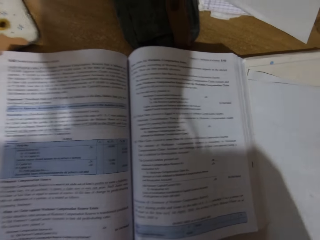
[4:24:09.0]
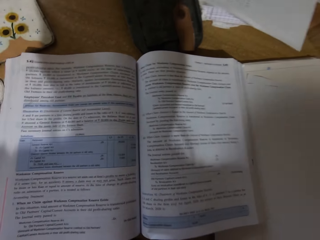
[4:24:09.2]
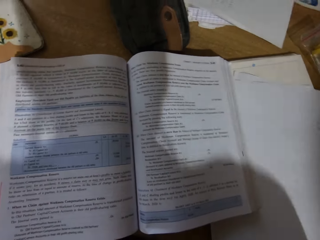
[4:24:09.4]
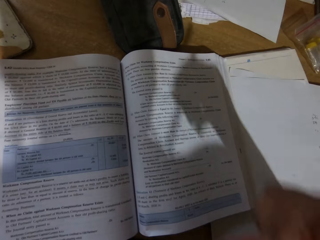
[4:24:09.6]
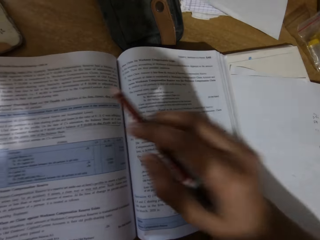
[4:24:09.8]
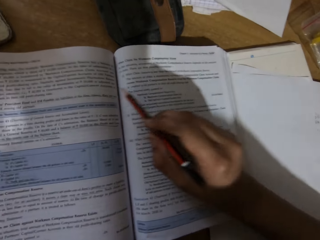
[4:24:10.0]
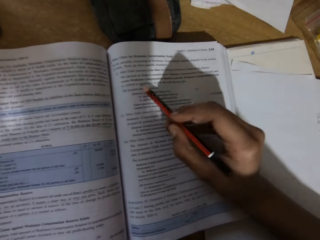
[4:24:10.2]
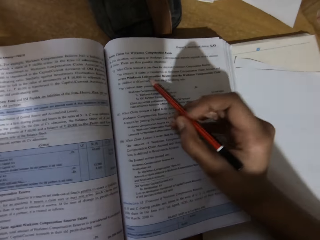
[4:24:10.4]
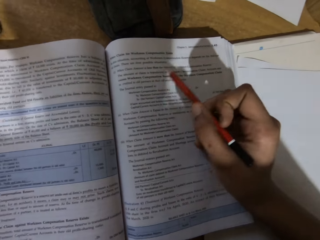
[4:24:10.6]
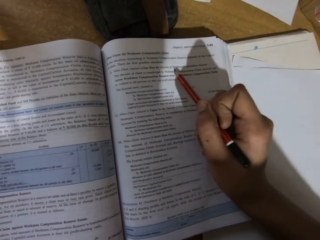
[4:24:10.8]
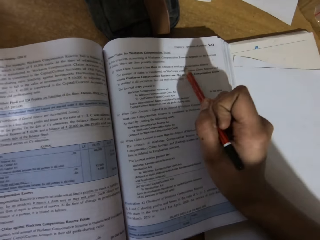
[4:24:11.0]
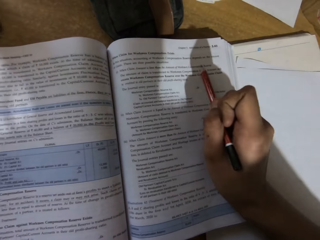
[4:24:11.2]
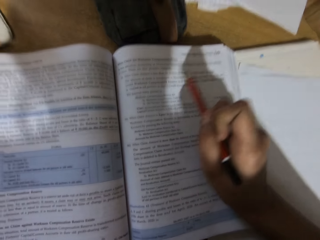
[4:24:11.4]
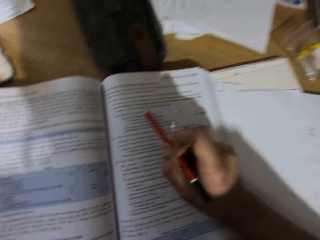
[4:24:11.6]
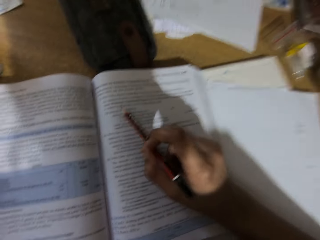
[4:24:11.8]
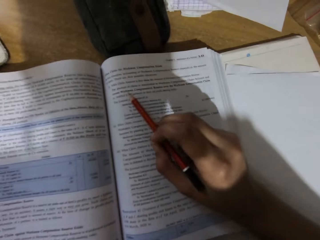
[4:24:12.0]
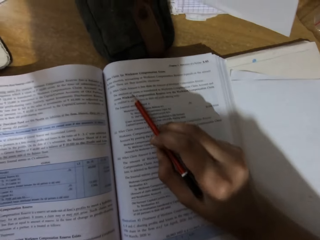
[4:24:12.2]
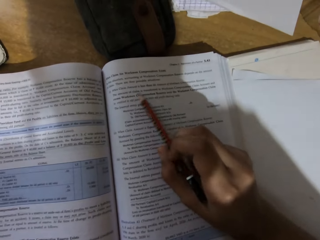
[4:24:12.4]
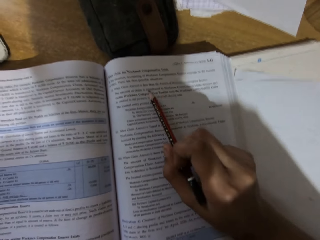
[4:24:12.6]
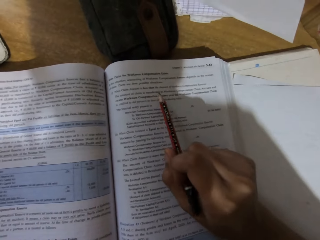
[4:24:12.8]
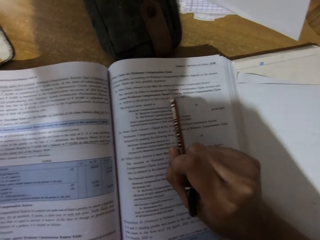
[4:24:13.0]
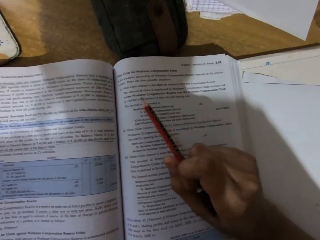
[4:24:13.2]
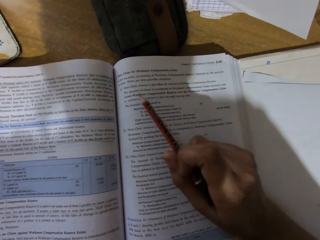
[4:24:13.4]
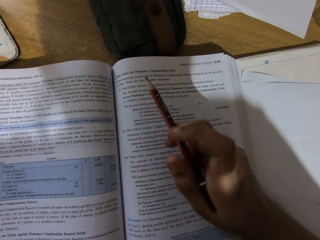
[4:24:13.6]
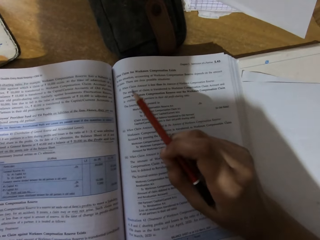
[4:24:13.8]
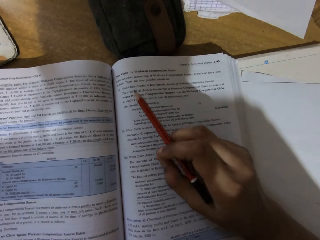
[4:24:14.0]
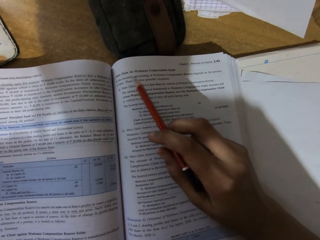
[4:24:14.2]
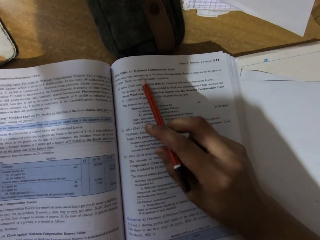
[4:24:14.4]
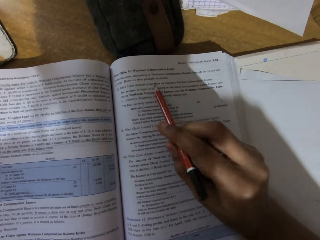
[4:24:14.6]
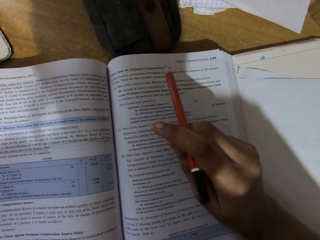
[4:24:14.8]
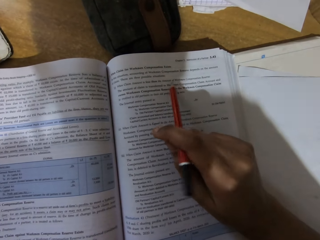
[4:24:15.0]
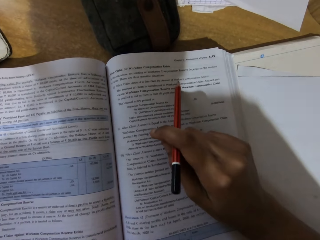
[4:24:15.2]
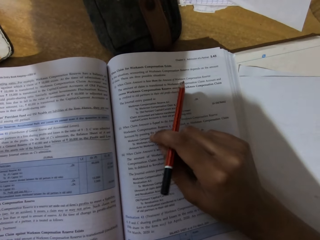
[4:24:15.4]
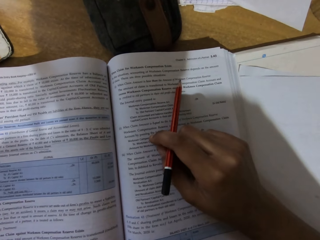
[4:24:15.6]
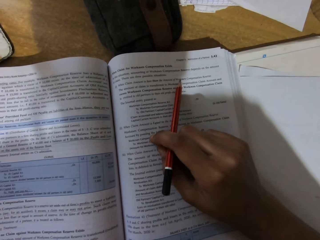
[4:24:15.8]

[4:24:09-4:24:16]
The camera wearer skims through the book.

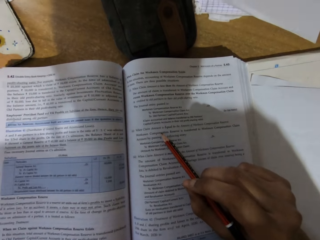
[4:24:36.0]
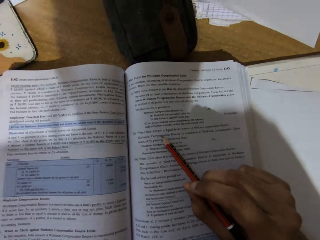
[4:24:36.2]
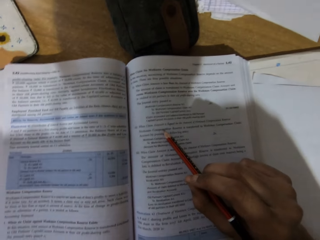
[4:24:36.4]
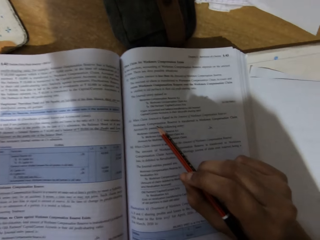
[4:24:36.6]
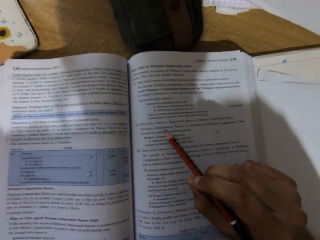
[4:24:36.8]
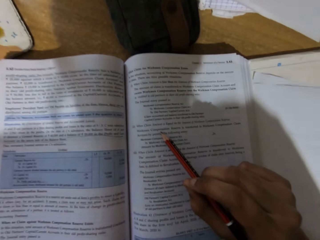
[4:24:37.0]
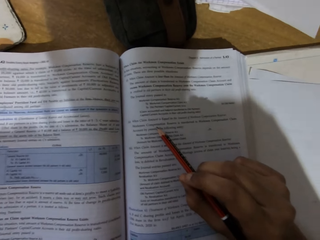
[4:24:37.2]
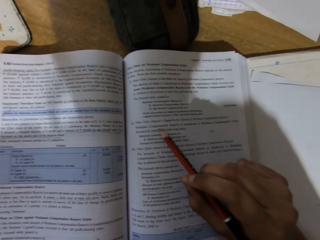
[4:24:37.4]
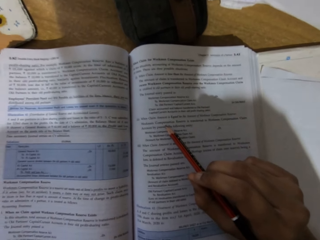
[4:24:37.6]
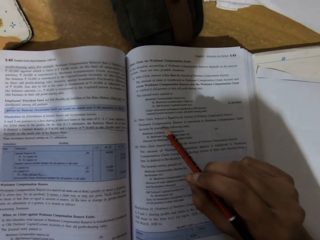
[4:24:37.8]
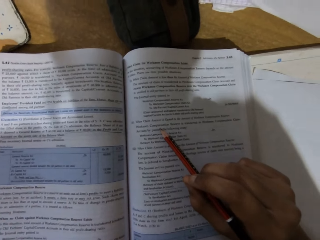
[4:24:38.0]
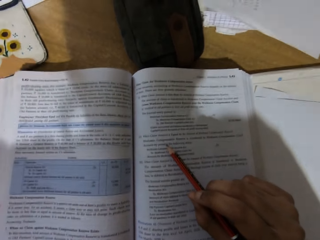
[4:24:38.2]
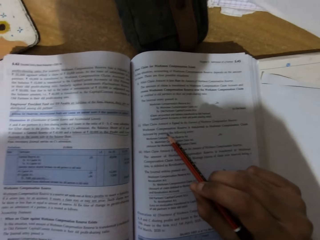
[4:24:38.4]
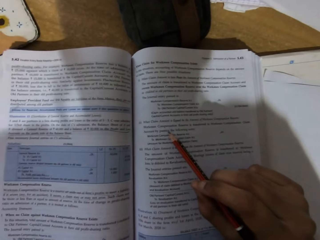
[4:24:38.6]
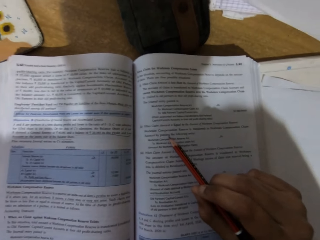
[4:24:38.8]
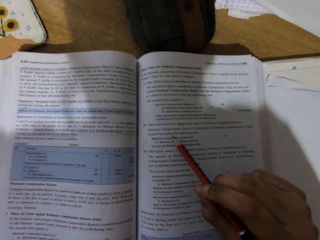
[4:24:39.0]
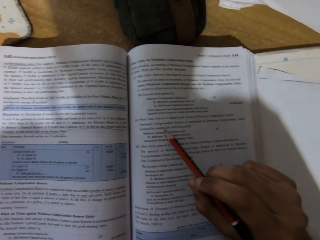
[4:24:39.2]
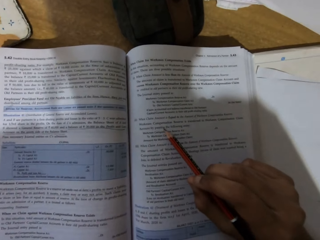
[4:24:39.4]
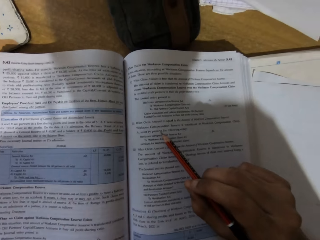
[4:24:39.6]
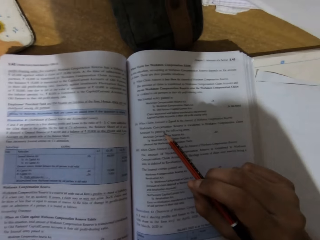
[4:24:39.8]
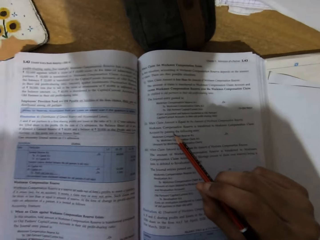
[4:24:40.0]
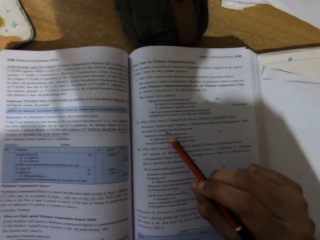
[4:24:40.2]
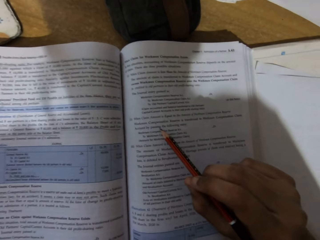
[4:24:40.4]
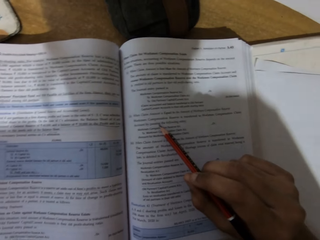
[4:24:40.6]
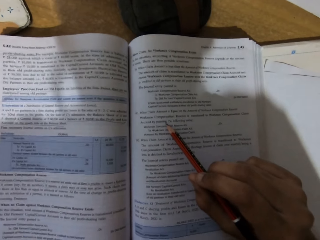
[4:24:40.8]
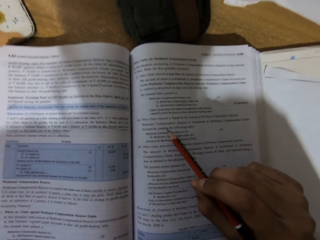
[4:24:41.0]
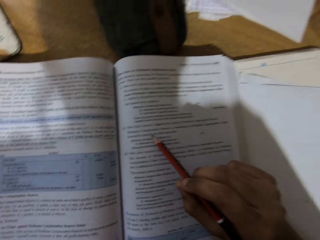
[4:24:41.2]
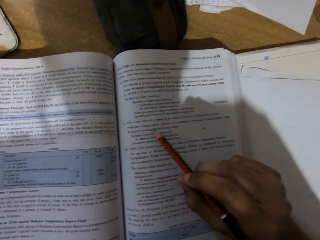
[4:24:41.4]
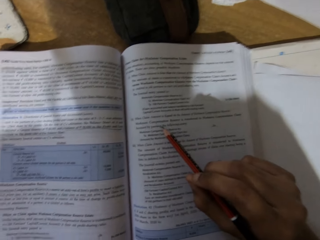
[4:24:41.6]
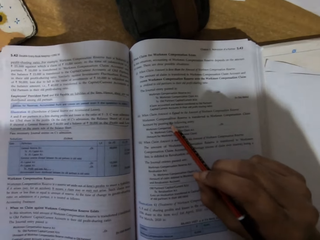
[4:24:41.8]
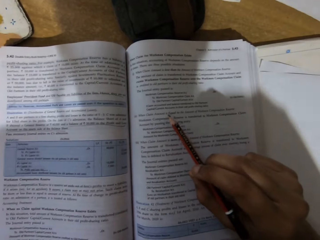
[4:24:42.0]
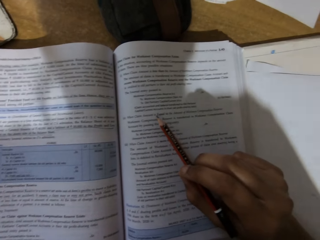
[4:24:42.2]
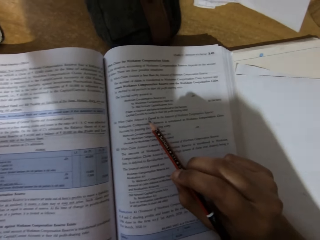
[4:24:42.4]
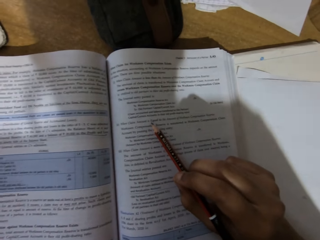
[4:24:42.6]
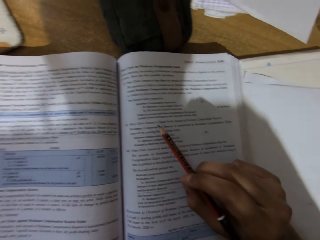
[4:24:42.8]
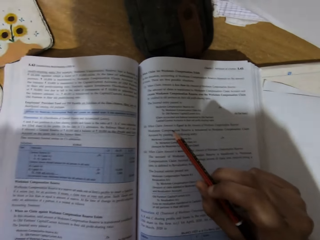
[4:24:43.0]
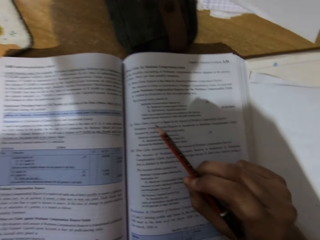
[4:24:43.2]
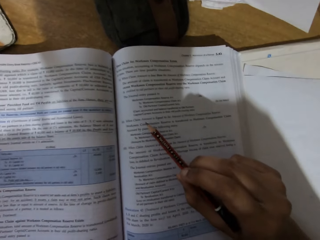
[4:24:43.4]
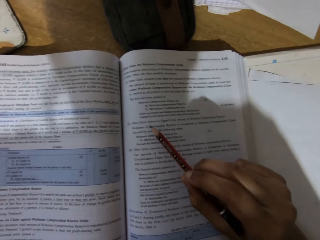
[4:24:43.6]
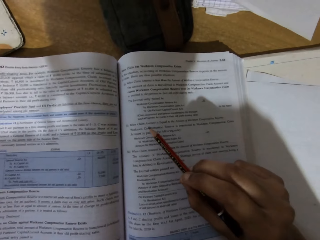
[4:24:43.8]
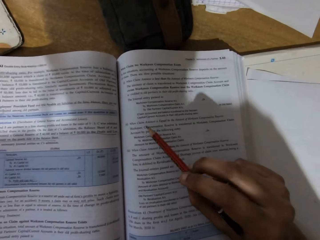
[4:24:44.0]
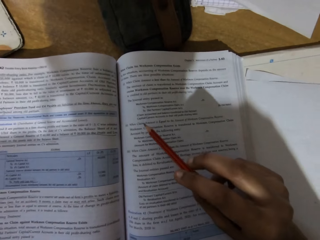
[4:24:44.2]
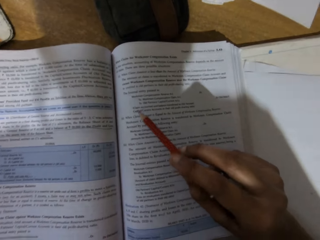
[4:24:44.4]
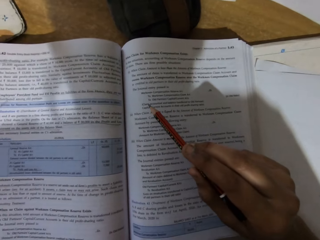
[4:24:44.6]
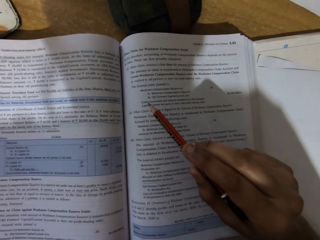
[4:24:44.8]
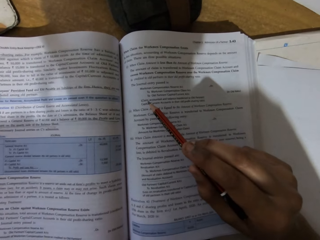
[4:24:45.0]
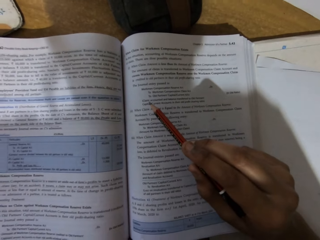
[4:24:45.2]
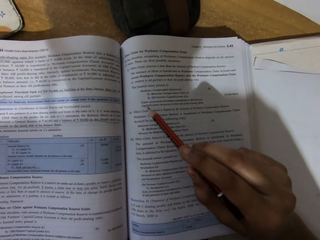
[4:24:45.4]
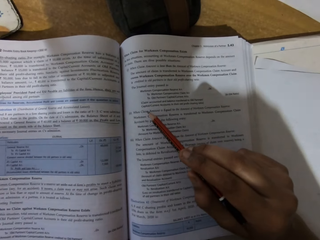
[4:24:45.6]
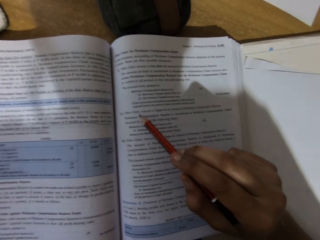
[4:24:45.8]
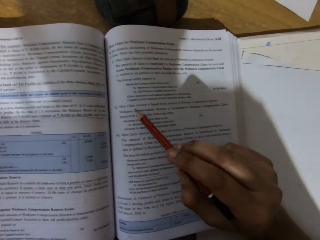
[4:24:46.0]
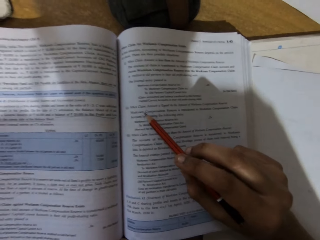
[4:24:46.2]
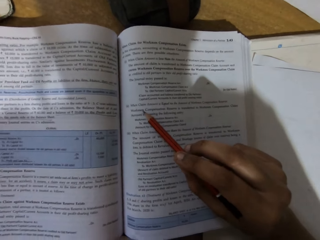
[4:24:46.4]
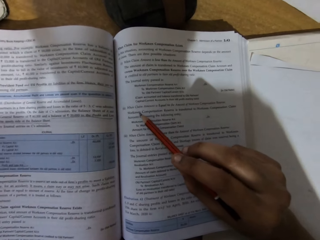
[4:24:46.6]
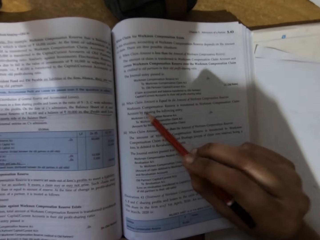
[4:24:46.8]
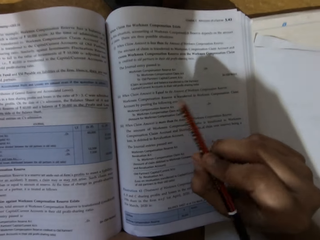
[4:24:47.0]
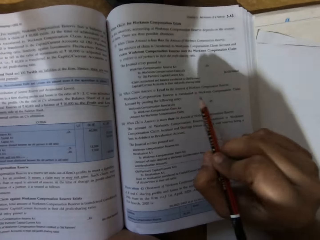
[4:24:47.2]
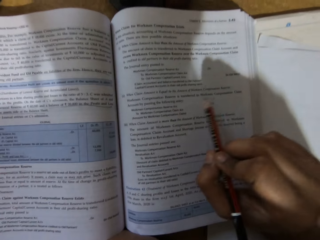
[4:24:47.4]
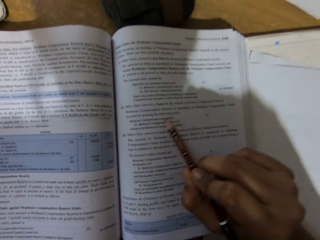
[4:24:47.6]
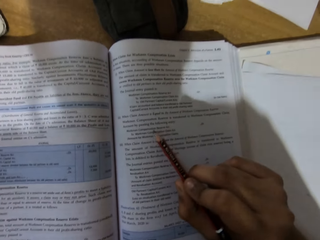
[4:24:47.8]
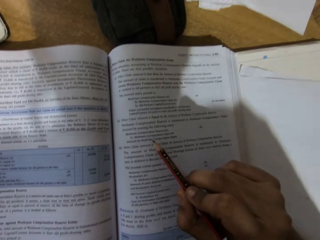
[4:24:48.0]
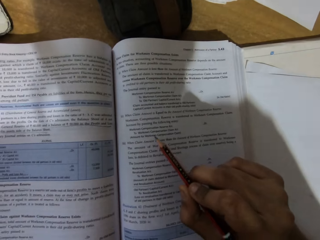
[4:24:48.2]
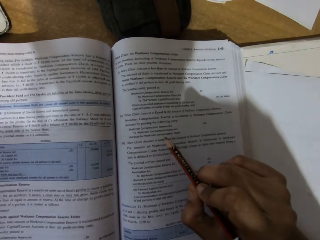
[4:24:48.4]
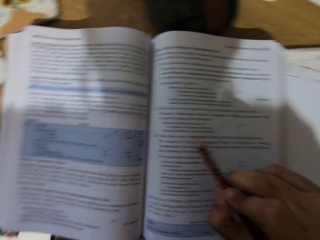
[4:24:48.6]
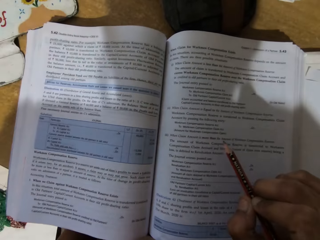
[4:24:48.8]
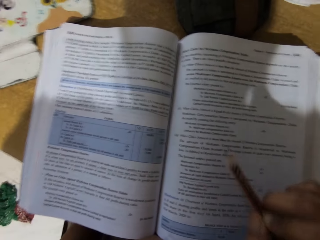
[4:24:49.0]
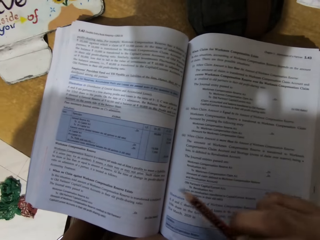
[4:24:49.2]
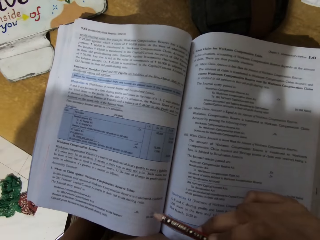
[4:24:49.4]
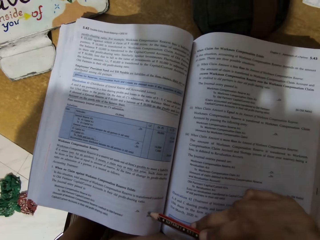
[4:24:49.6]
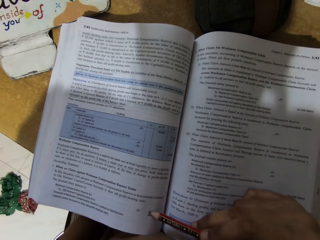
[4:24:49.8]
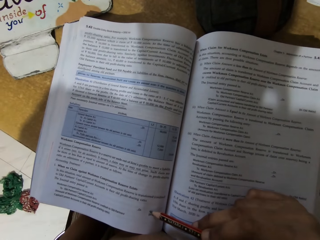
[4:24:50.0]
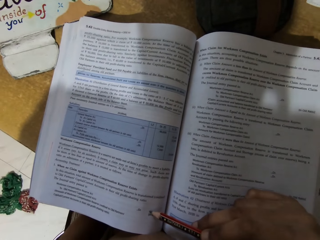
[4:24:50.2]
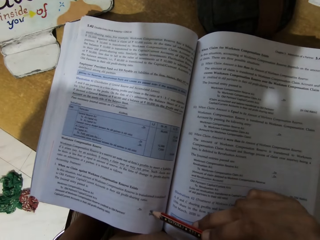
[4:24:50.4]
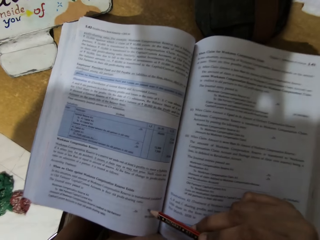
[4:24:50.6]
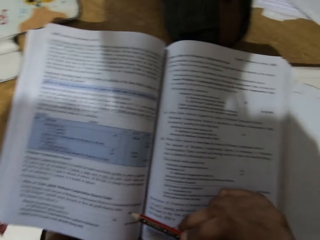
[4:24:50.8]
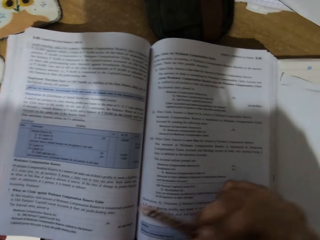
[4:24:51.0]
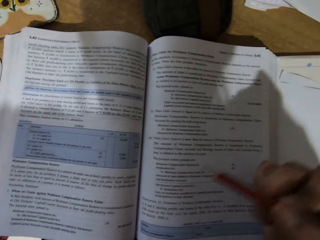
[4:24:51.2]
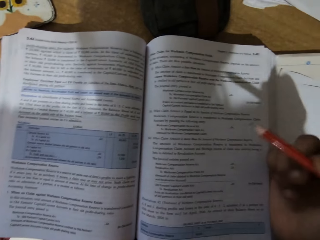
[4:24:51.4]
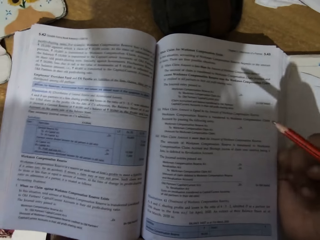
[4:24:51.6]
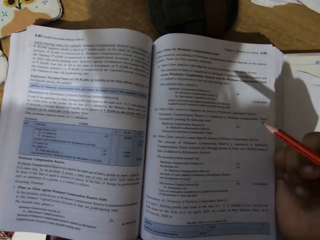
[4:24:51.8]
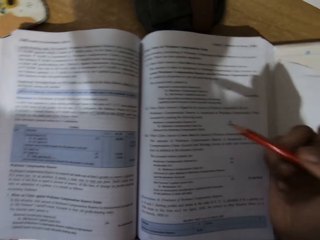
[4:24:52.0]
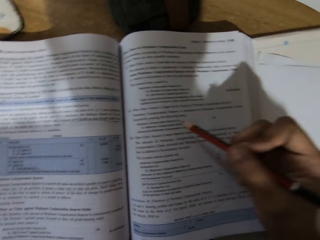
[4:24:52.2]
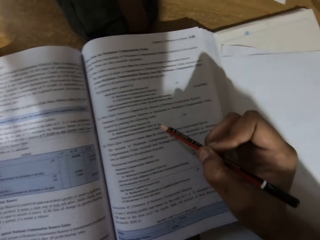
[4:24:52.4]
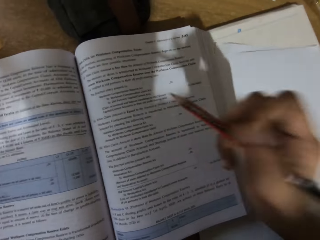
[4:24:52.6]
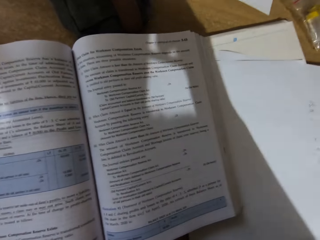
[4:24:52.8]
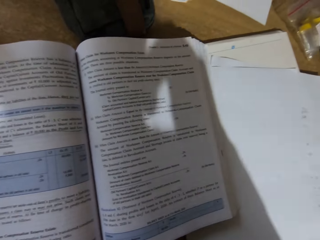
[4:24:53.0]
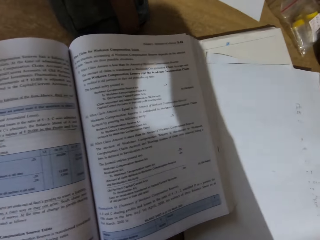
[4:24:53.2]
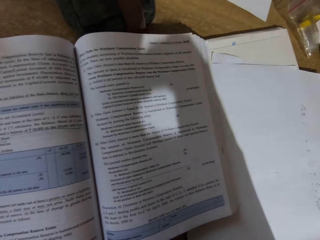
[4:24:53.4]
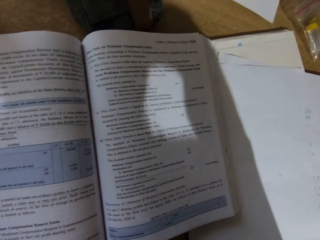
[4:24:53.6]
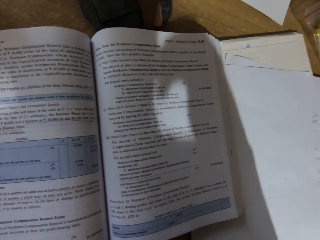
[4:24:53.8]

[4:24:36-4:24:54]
The camera wearer sings. They skim through the book. They move the pencil across the book.
